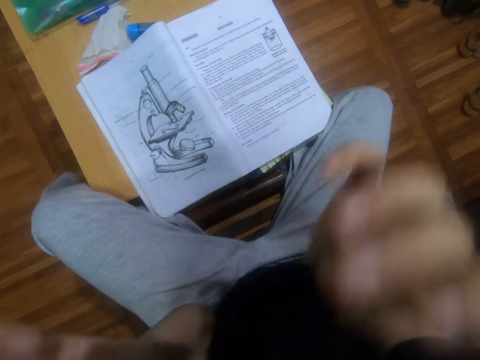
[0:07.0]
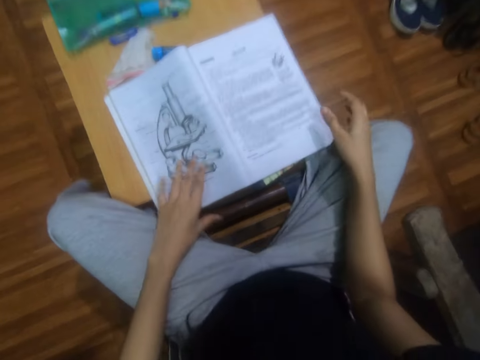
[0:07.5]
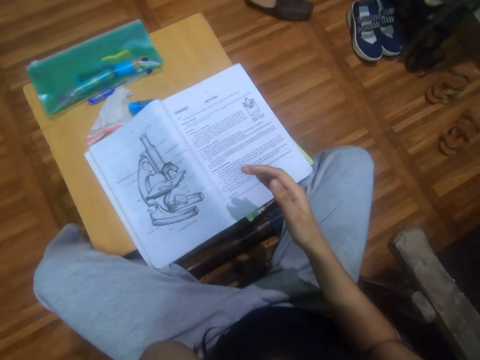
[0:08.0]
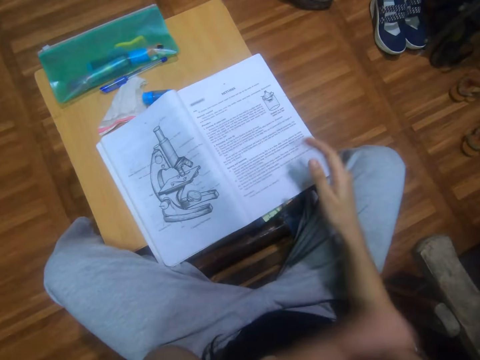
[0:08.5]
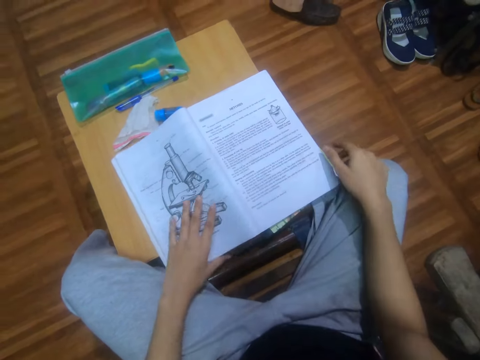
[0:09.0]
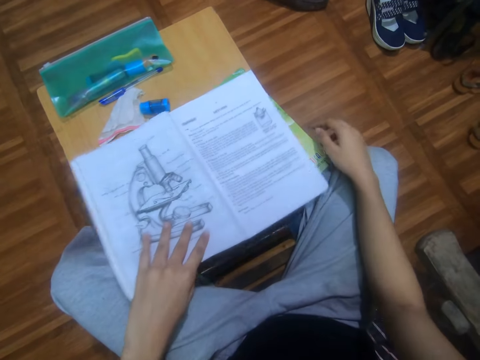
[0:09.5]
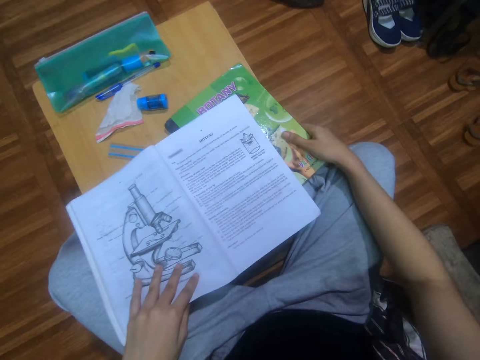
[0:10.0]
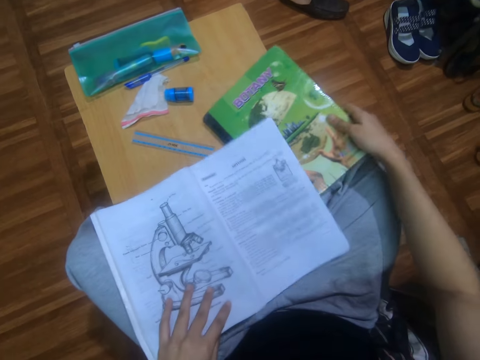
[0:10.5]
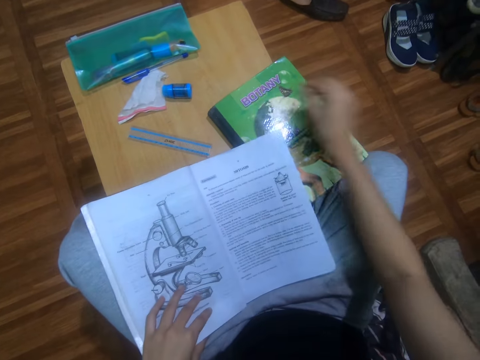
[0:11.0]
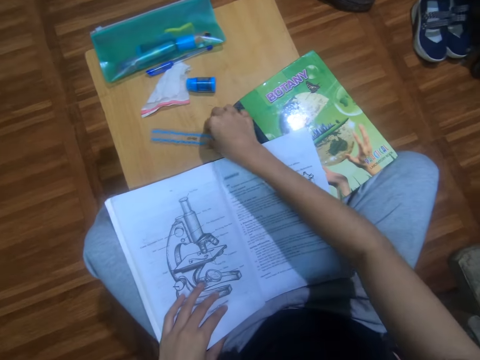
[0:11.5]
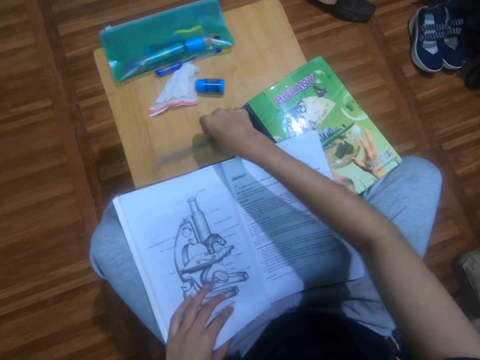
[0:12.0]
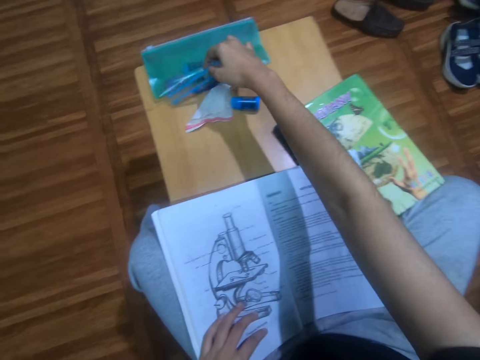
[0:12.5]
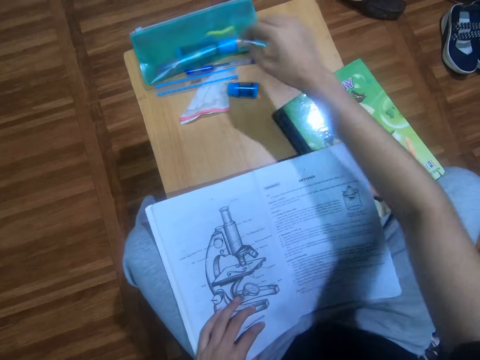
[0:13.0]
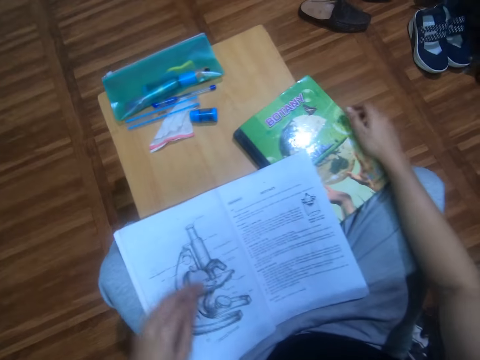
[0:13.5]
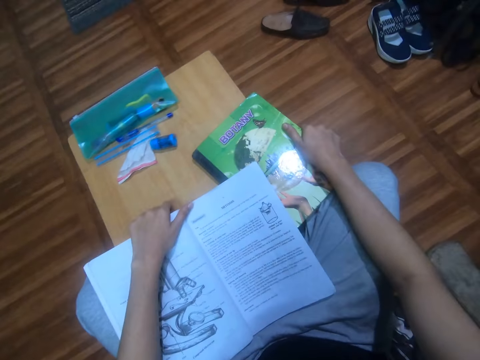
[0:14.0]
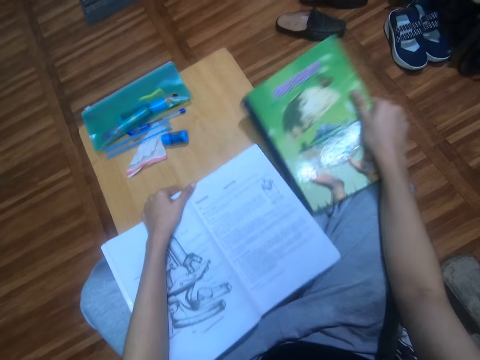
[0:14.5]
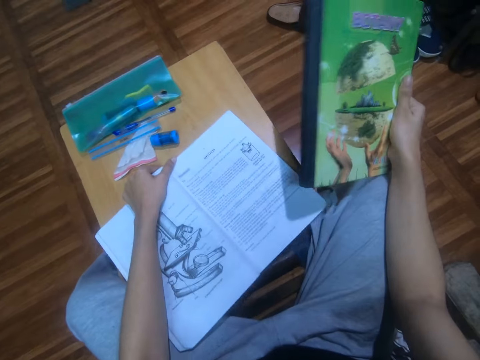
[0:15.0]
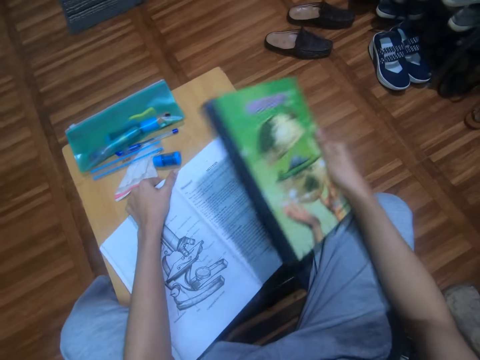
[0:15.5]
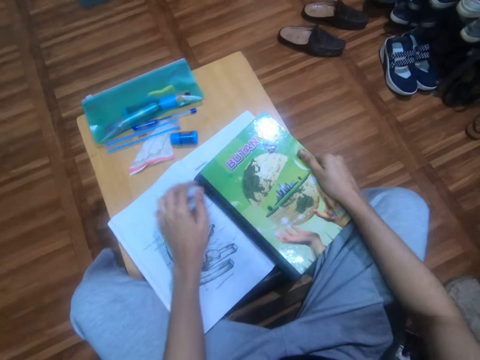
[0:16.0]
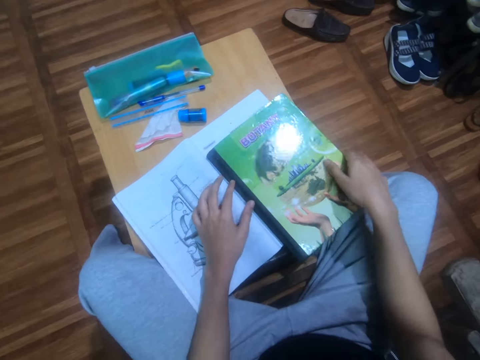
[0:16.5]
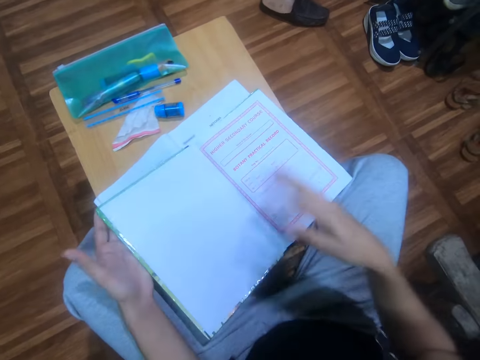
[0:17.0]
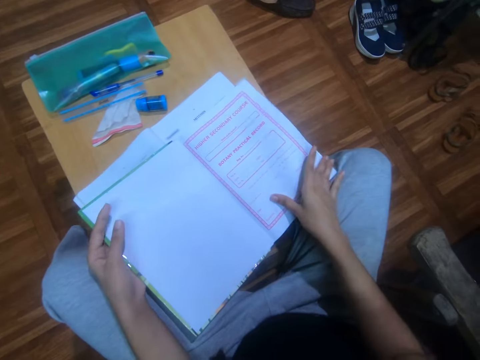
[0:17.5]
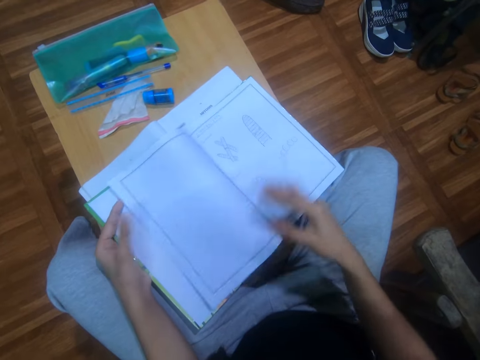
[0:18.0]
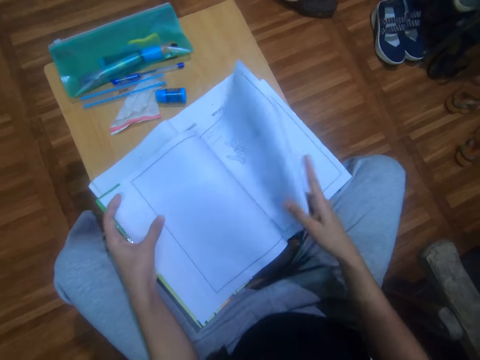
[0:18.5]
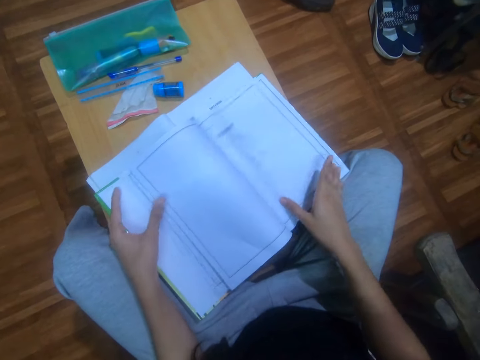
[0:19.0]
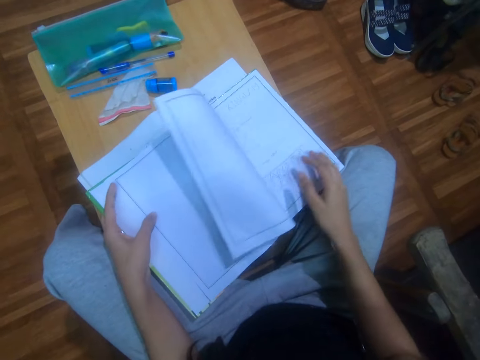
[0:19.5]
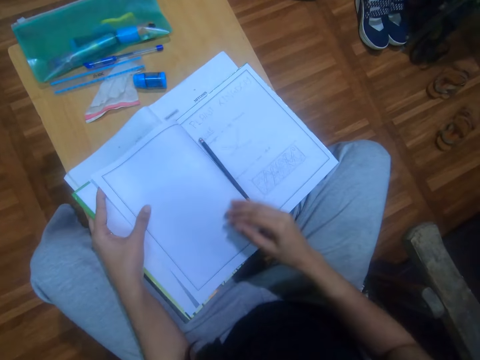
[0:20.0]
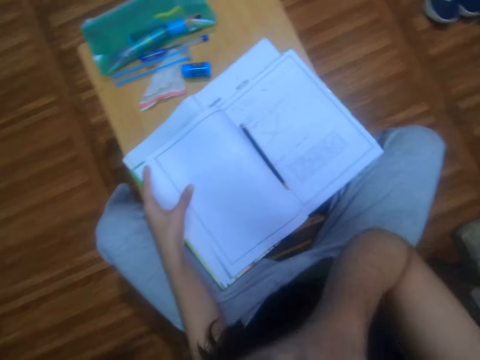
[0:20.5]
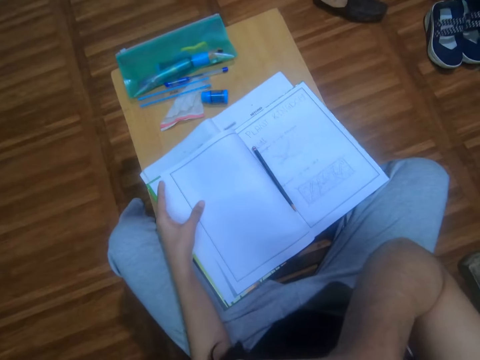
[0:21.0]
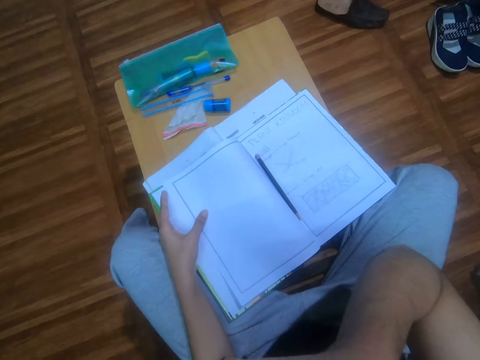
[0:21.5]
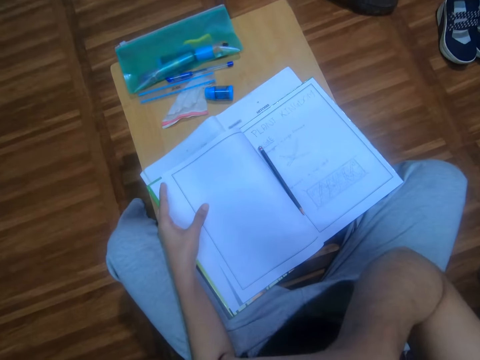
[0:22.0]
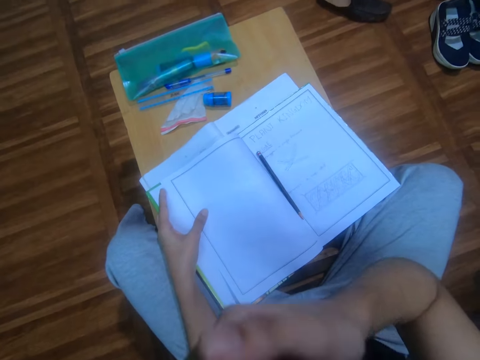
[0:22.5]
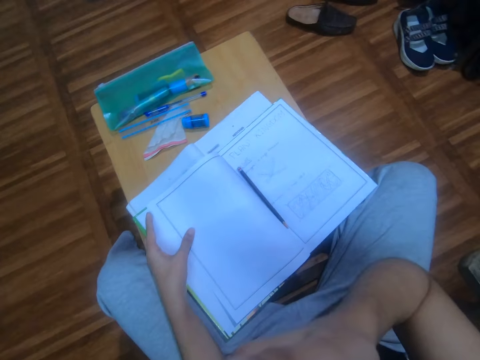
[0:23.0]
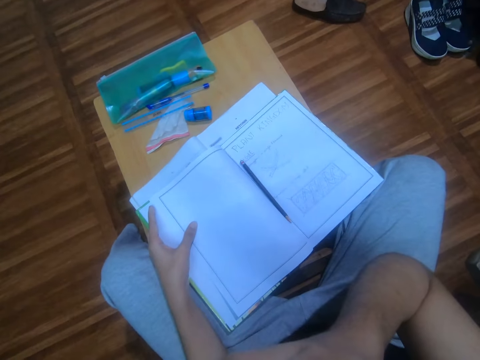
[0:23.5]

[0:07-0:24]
The camera wearer adjusts the camera with the left hand. They hold the book and move the books on the table. They pick up the ruler on the table and place the ruler on the table. They move the books, hold the books and place the book on the other book. They turn pages, open the book and peruse the book pages. They adjust the camera and lift a hand.

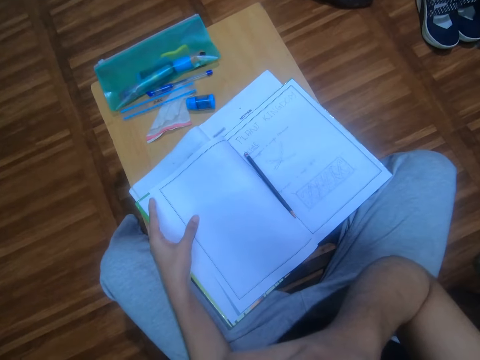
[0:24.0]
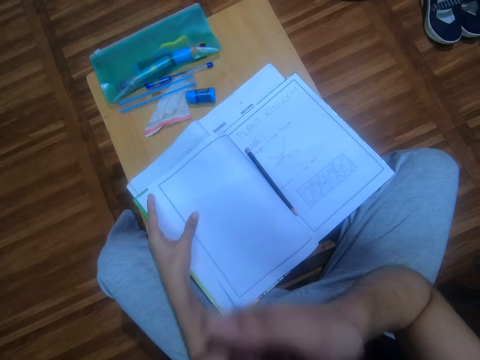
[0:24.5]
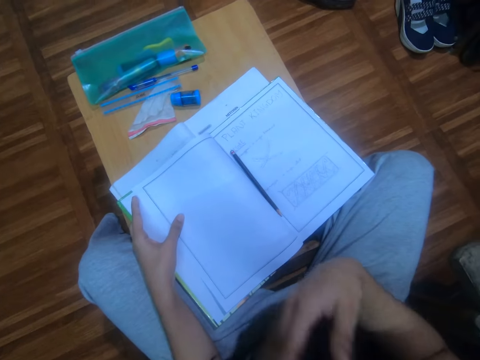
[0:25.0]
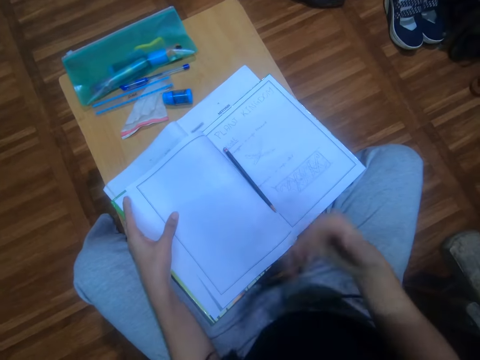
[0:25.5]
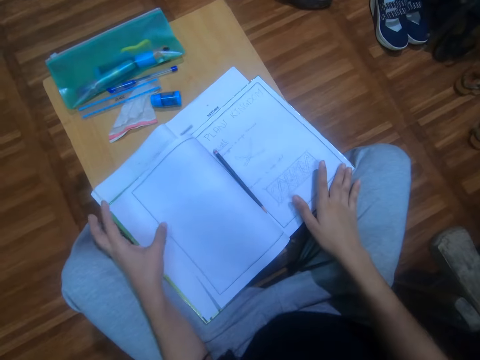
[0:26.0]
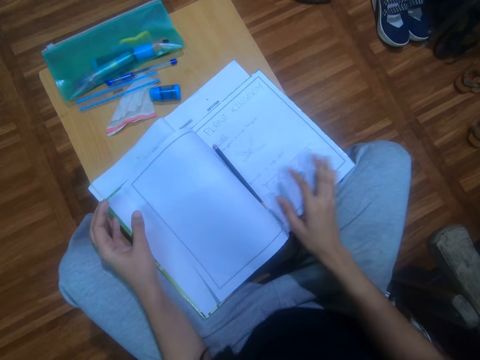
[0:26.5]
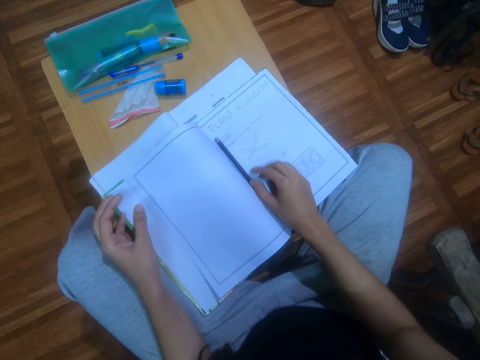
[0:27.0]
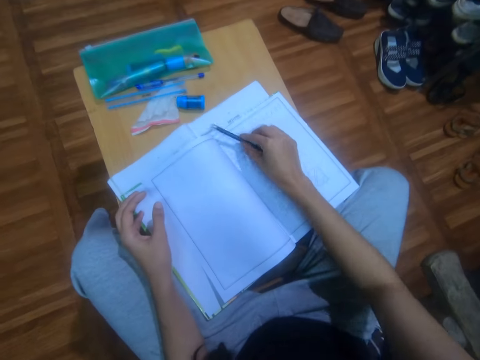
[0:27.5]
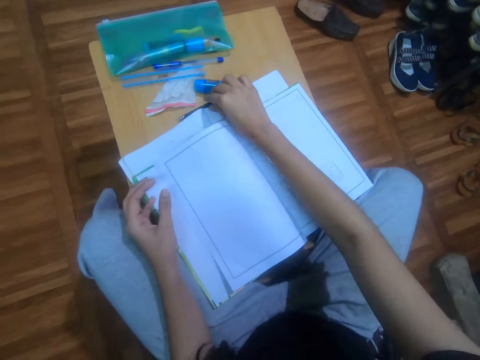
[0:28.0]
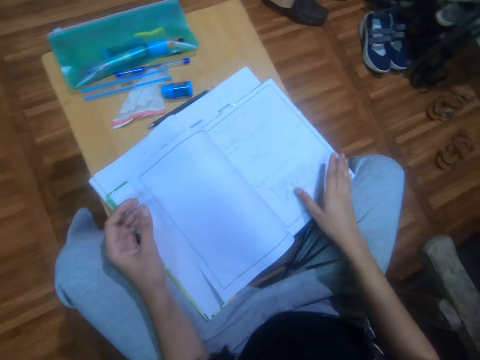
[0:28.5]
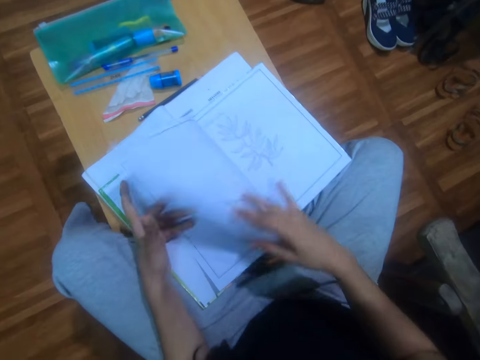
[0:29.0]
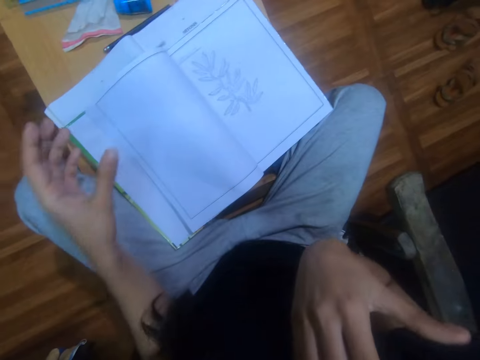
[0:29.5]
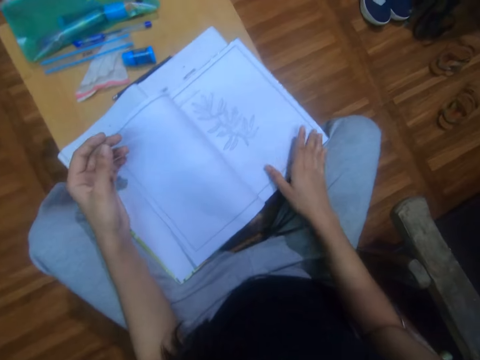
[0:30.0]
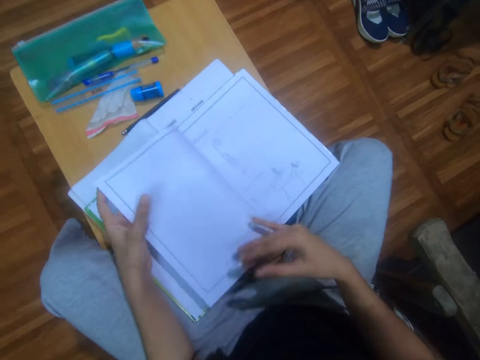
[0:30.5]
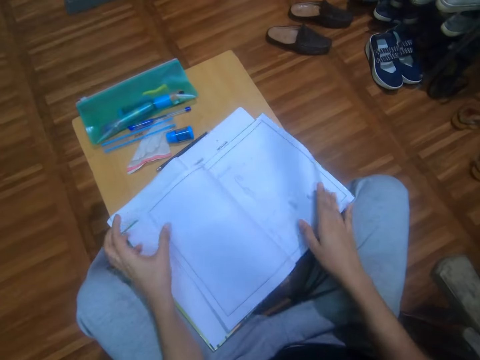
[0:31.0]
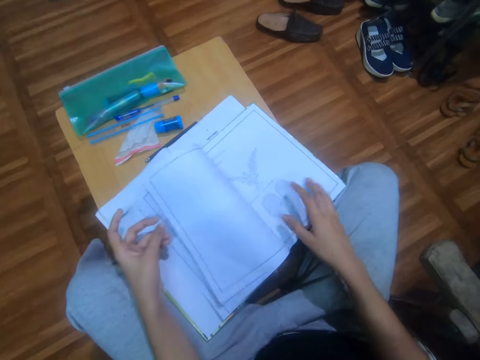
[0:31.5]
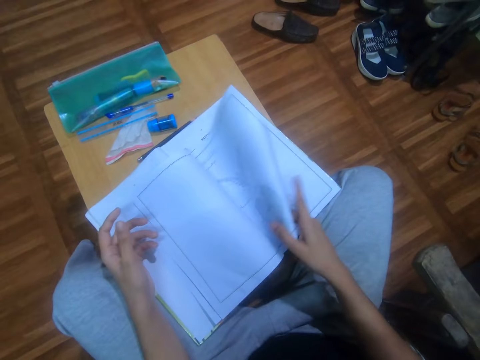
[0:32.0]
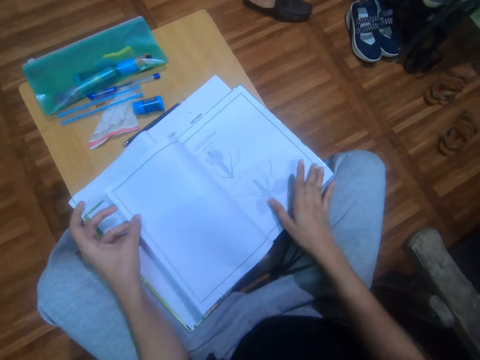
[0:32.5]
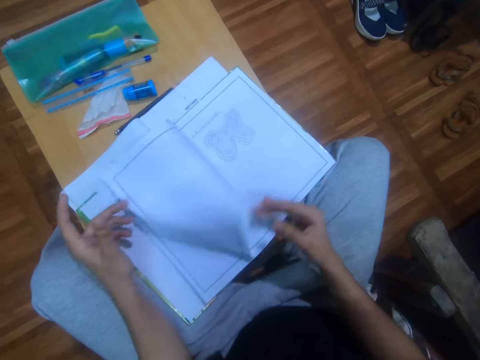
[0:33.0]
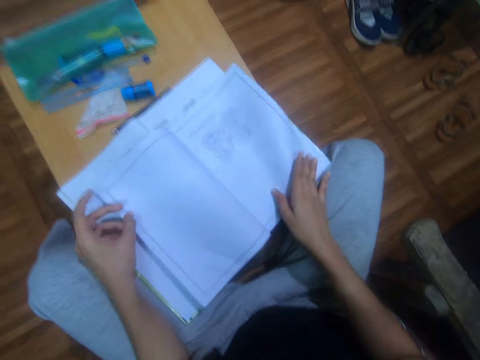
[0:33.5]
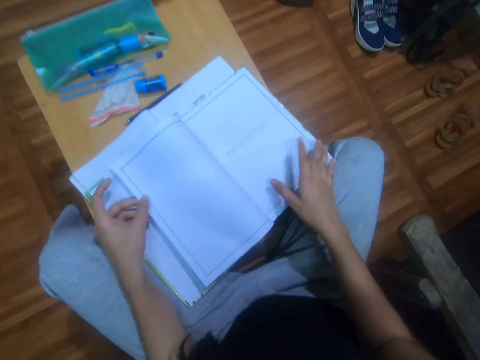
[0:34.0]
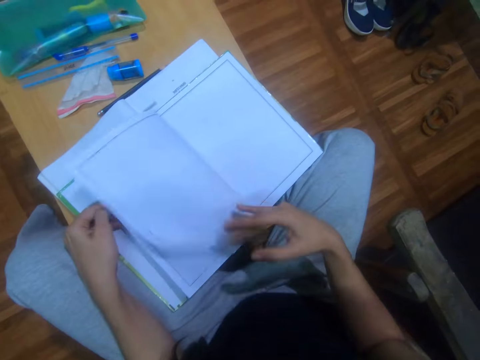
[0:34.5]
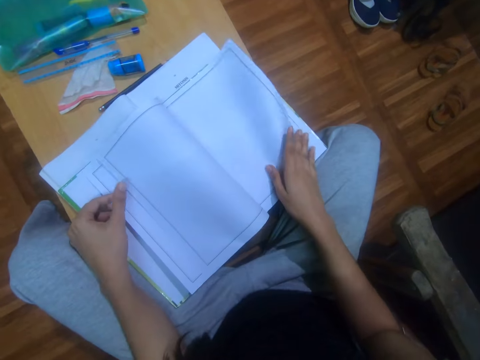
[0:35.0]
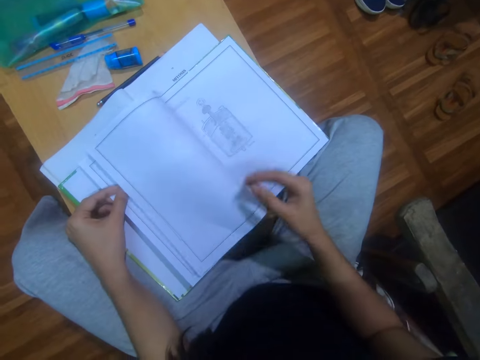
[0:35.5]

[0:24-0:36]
The camera wearer shakes the right hand. They move a pencil, pick the pencil from the book and place the pencil on the table. They turn pages and peruse the book pages. They smear the saliva on the fingers and peruse the book pages.
